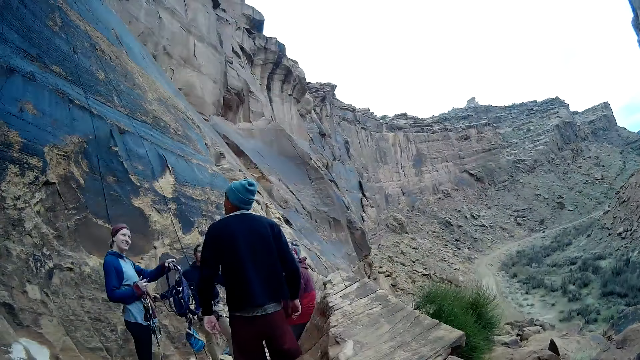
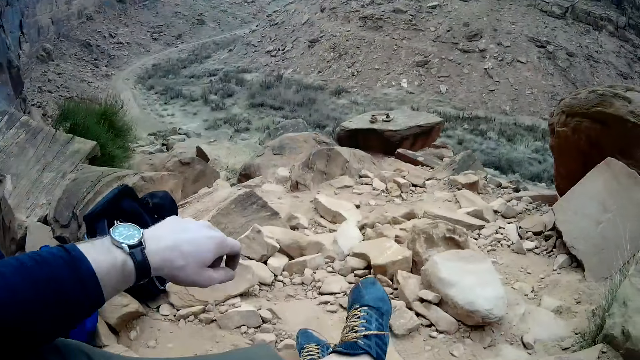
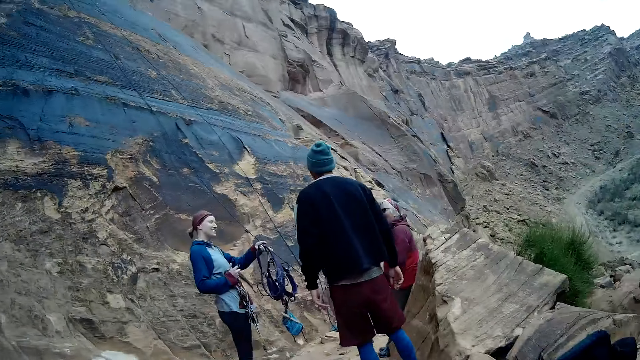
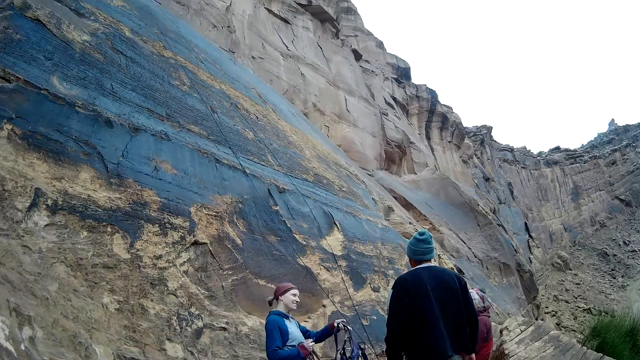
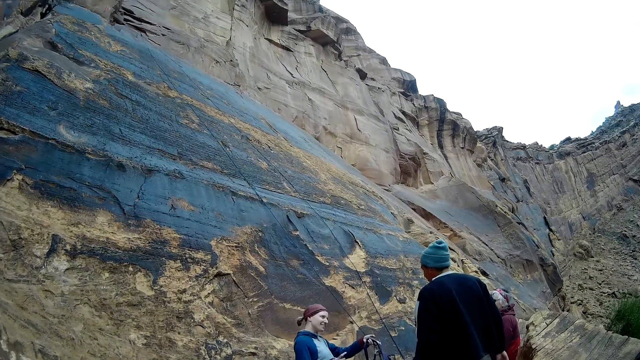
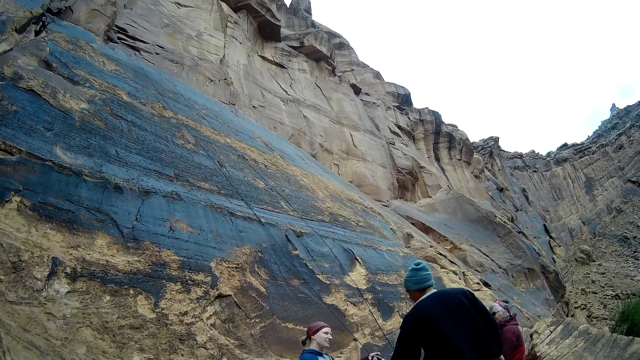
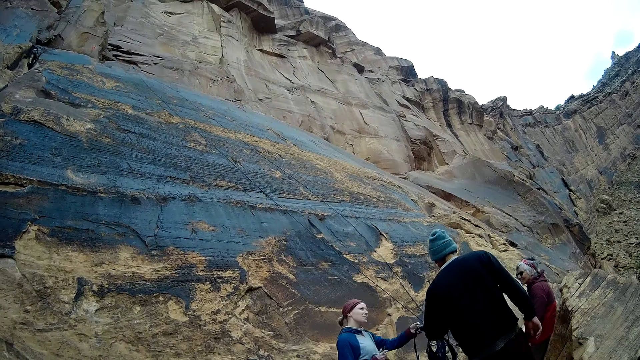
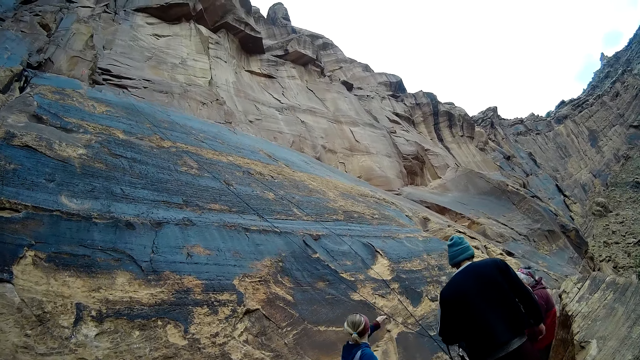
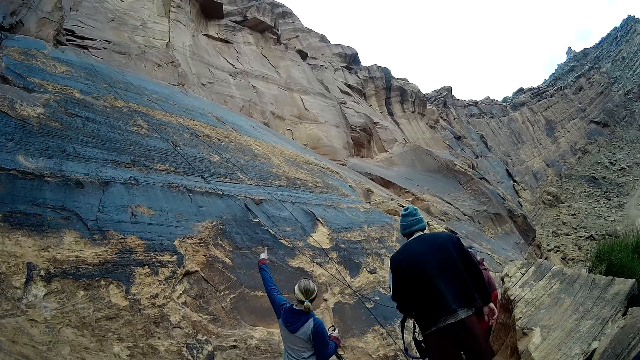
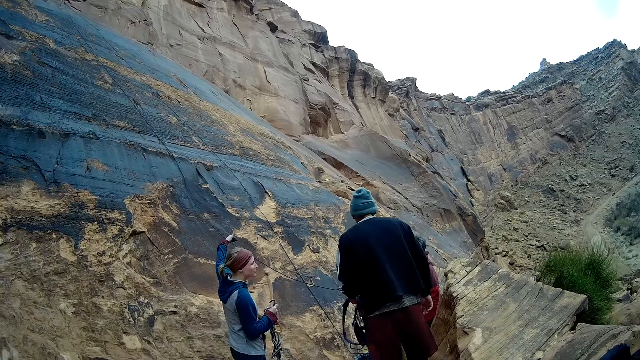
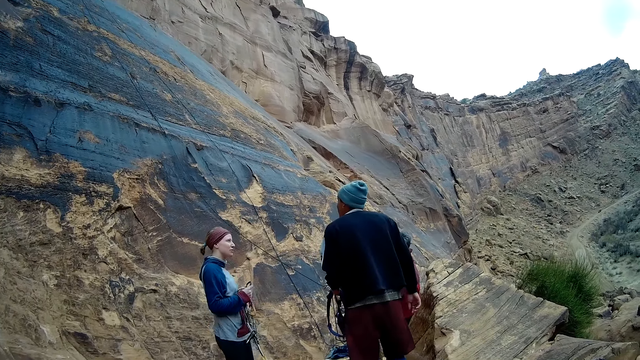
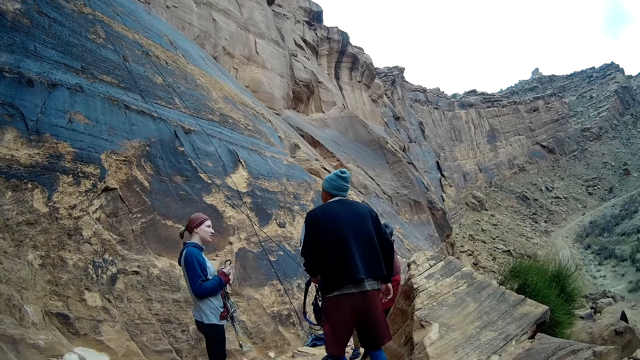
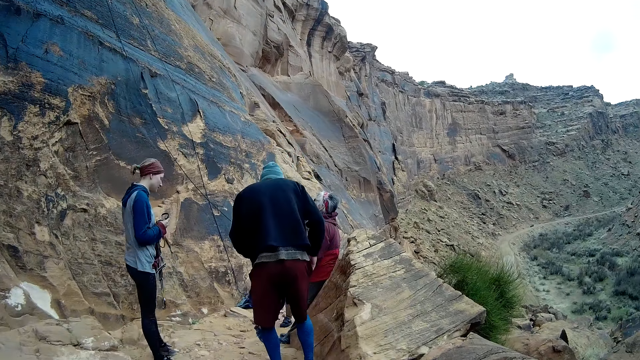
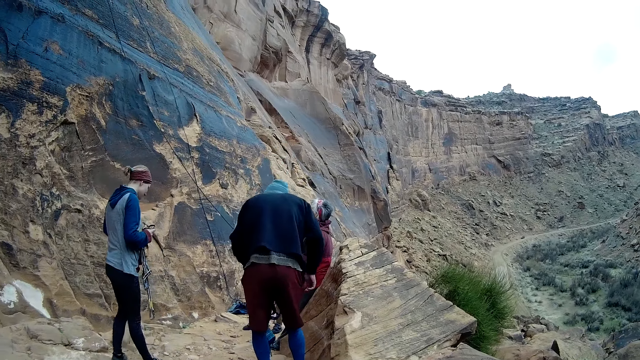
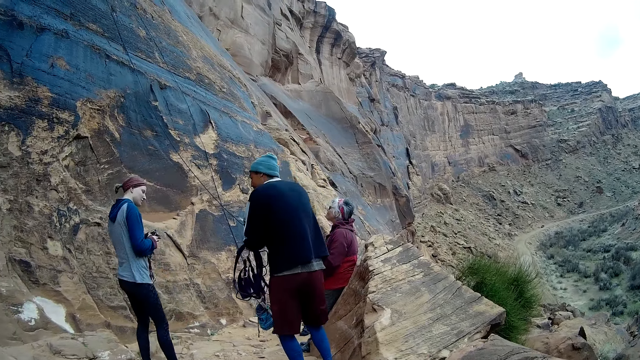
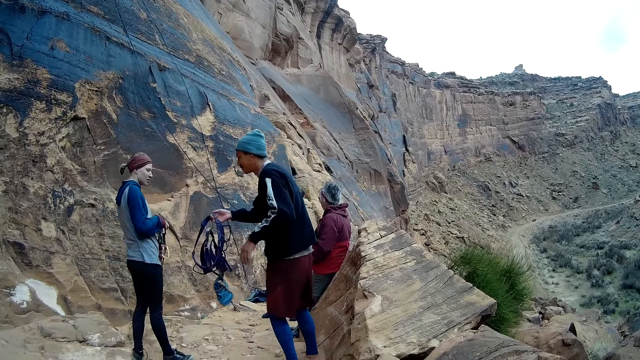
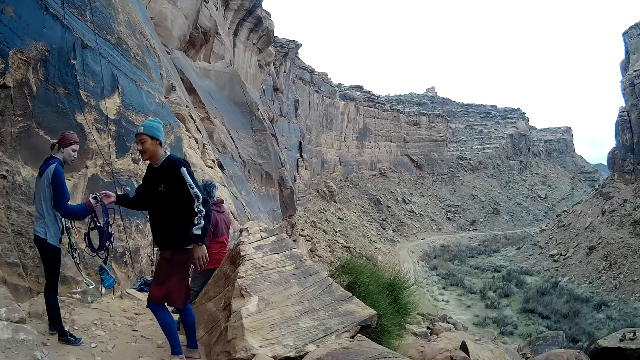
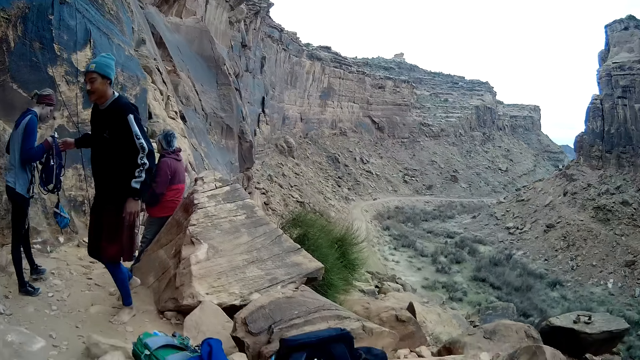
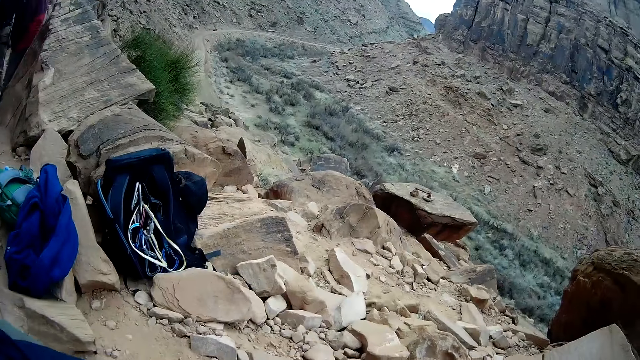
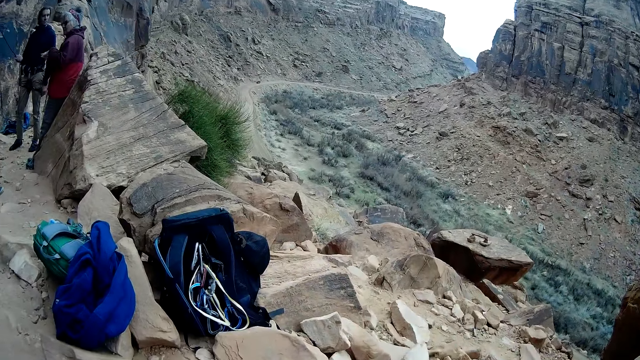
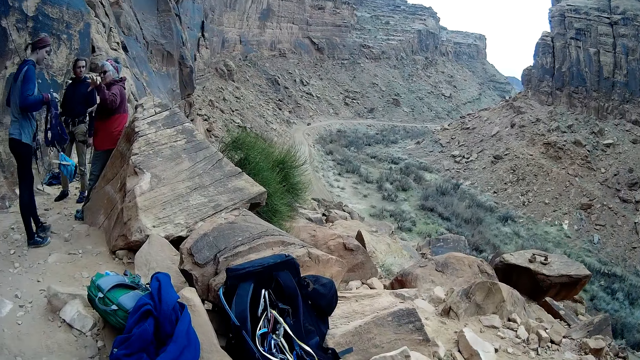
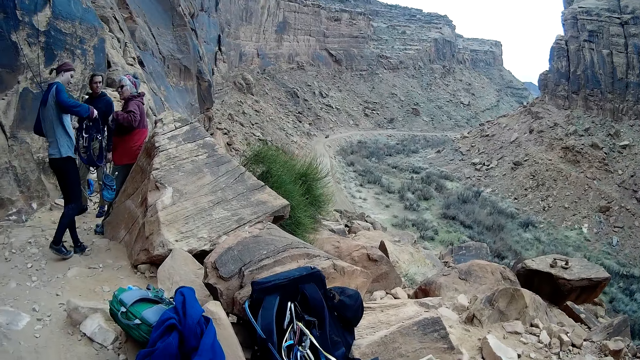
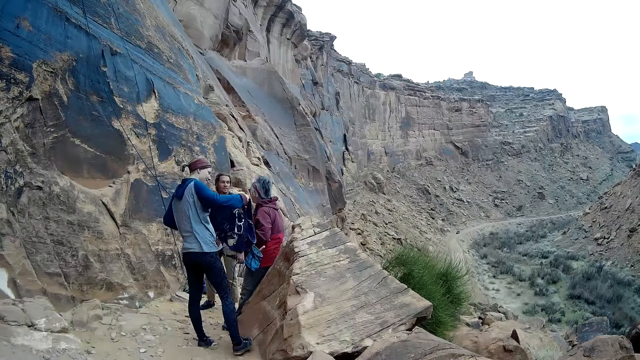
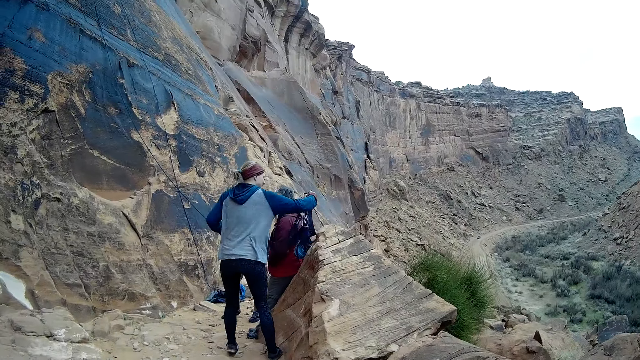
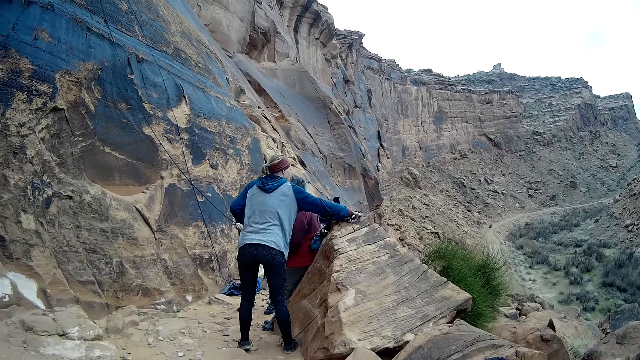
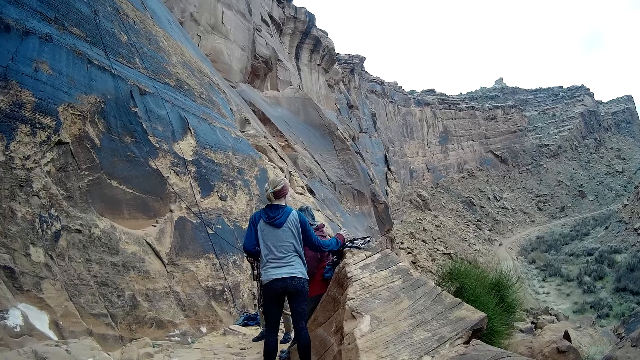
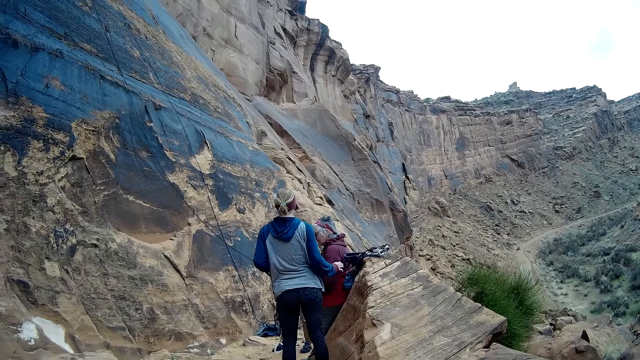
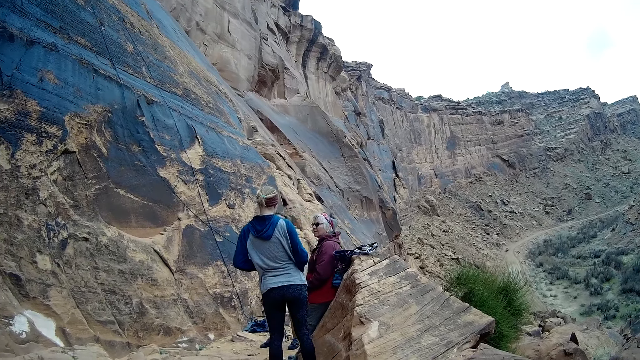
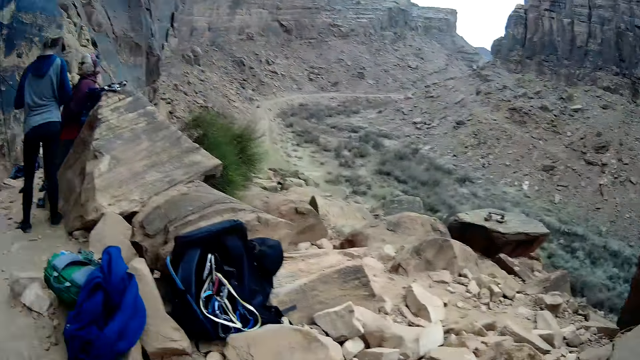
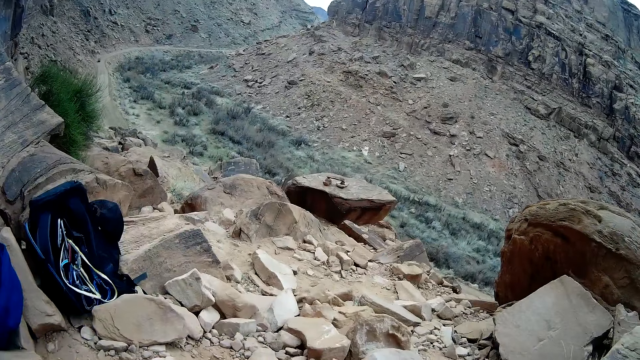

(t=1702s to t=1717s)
The camera wearer sits on a rock. They stretch and look around. A man takes the harness from a woman with his left hand. The man holds the harness with his right hand. The woman takes the harness from the man with her right hand. The woman drops the harness on a rock with her right hand.

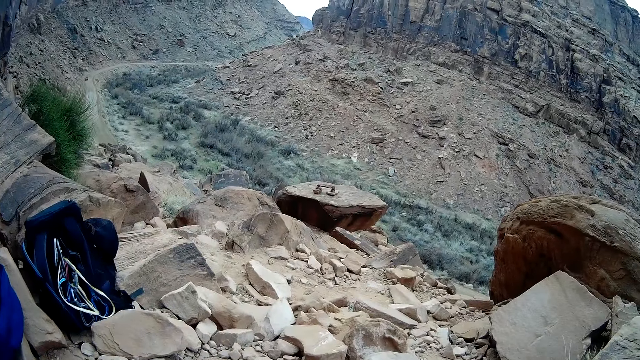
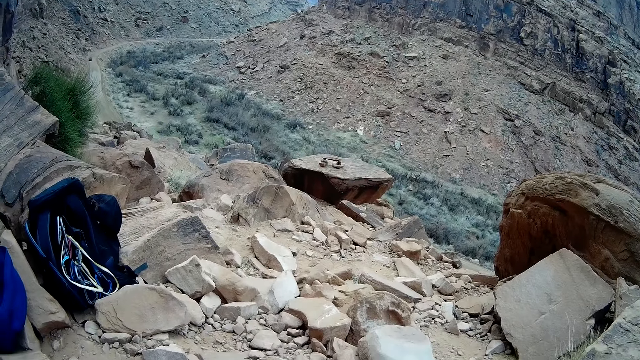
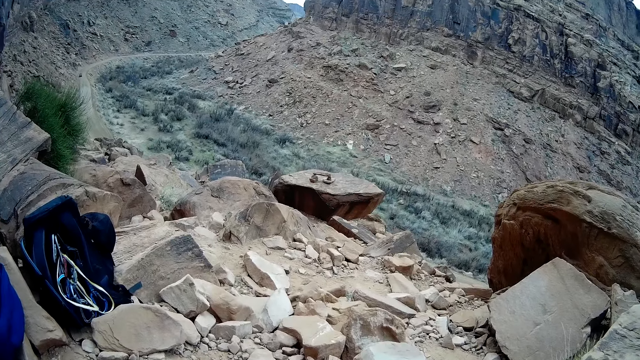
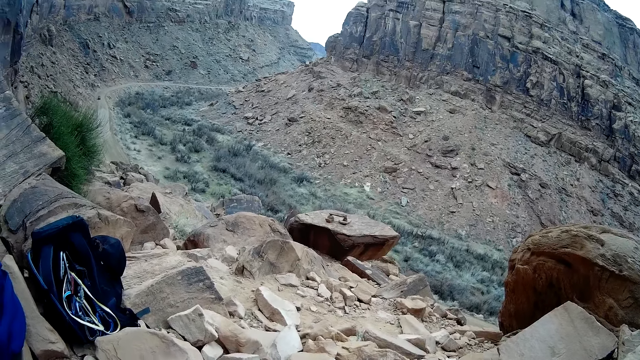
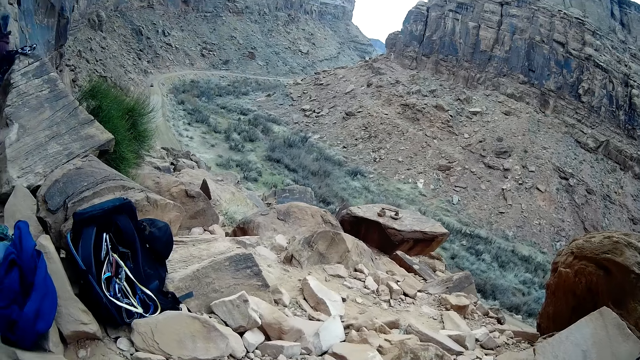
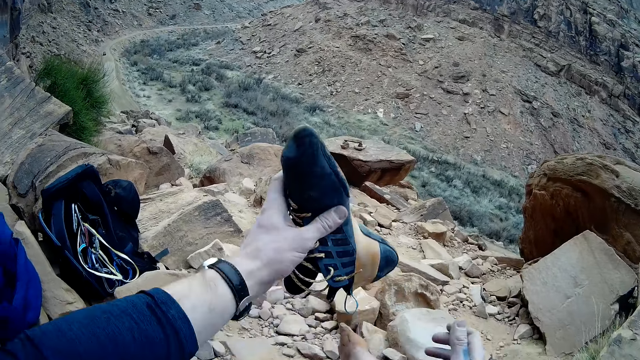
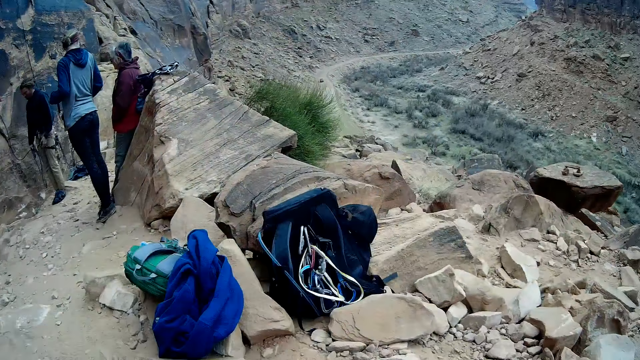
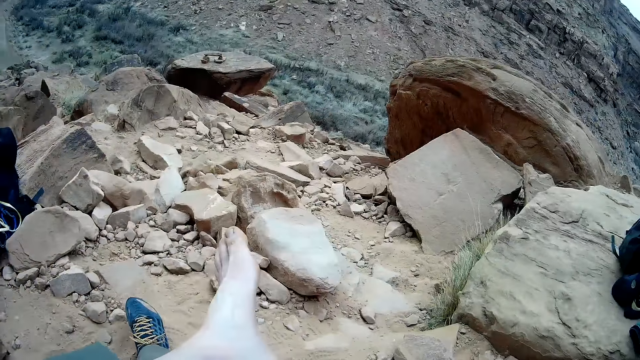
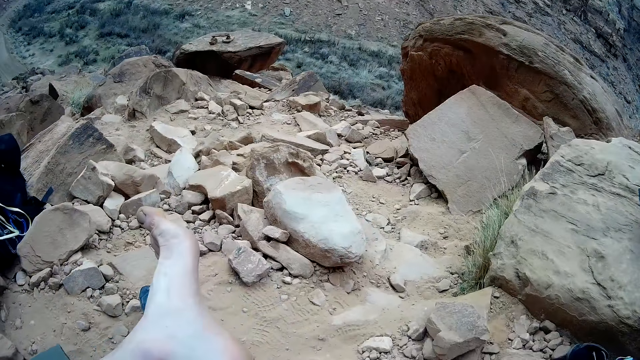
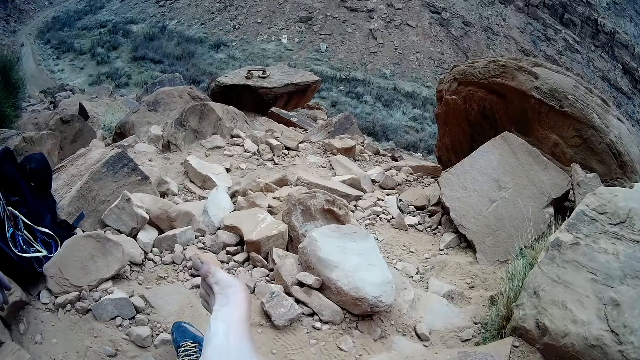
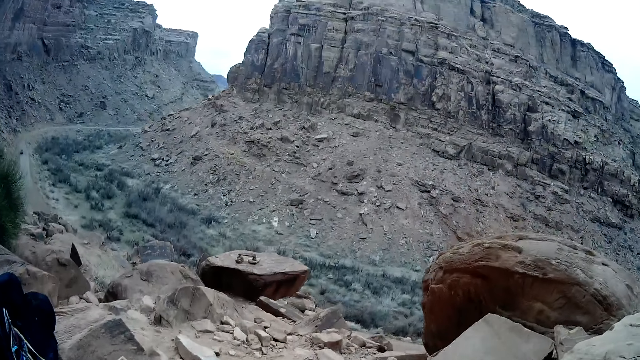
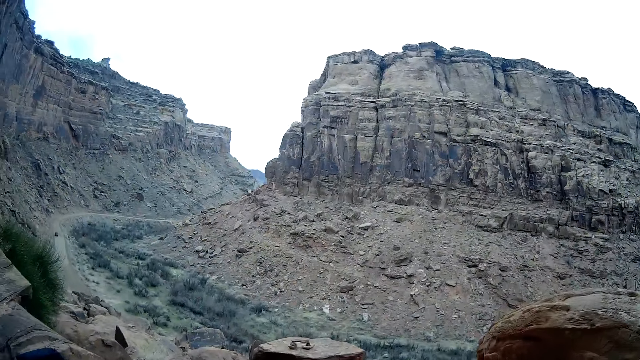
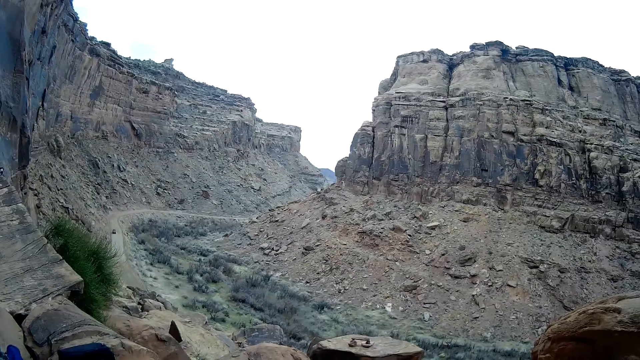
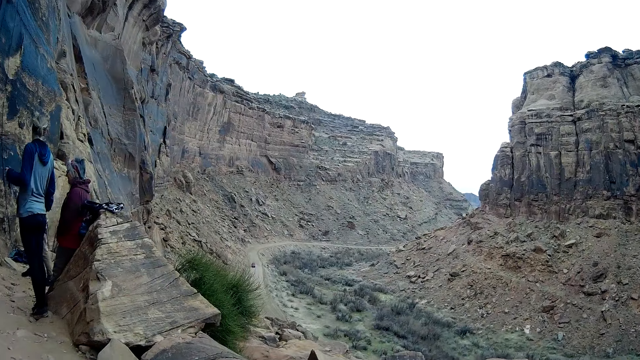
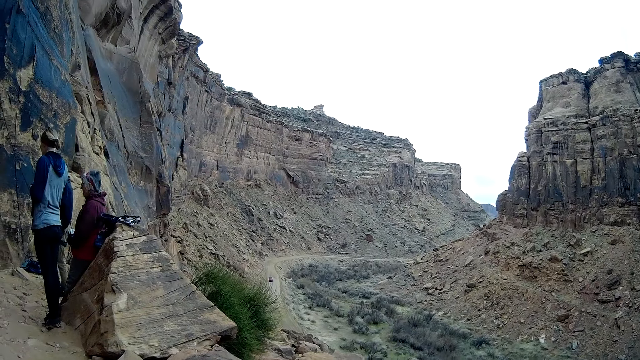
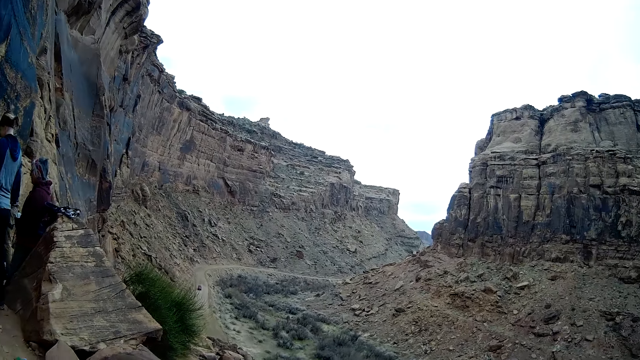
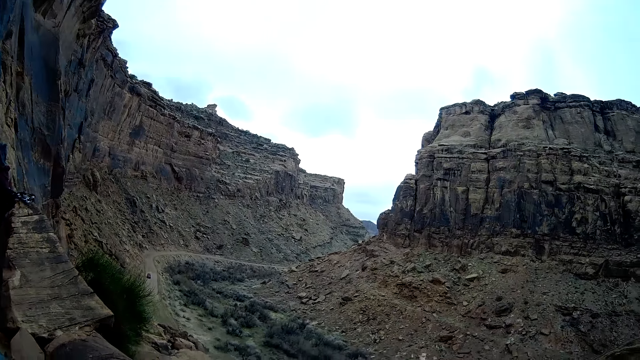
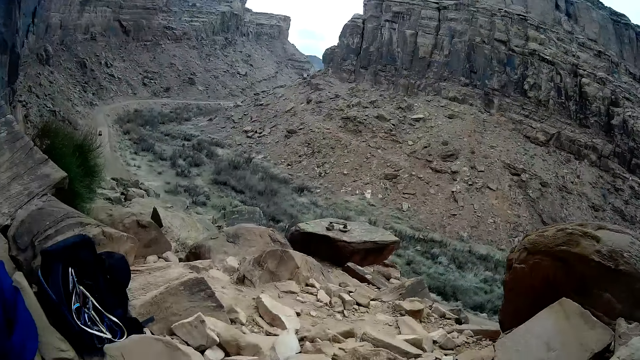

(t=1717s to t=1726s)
The camera wearer lifts up a shoe. He takes off the shoe from his left foot with his left hand. He keeps the shoe away, lifts up his leg and looks around.
